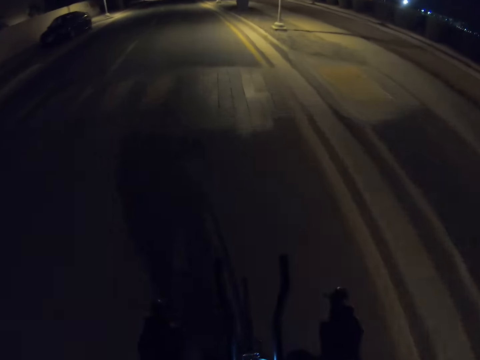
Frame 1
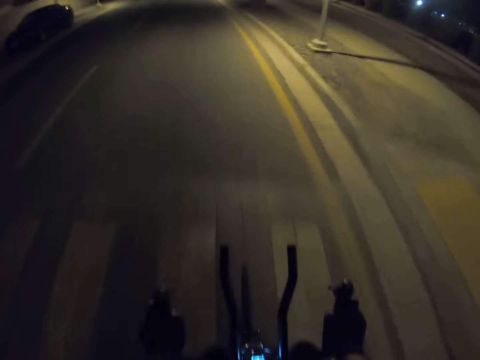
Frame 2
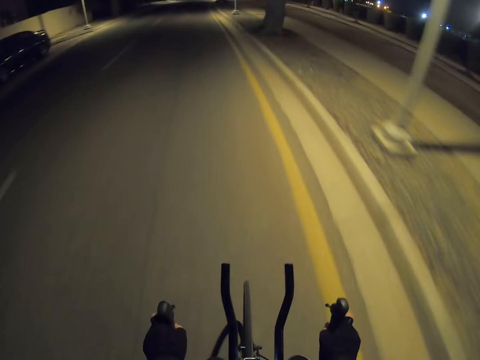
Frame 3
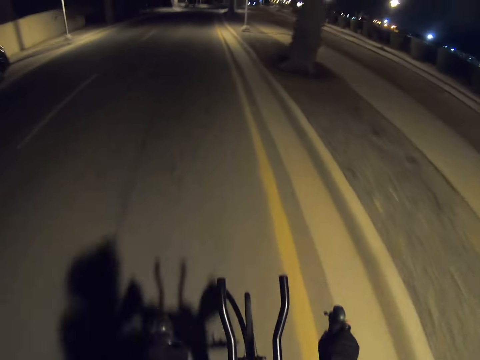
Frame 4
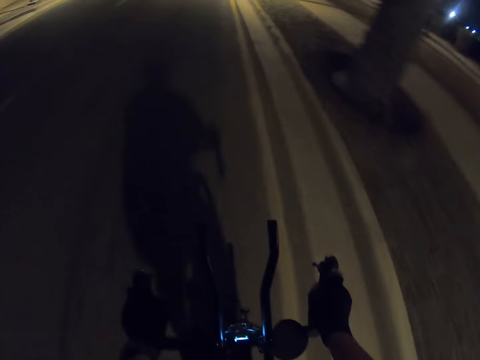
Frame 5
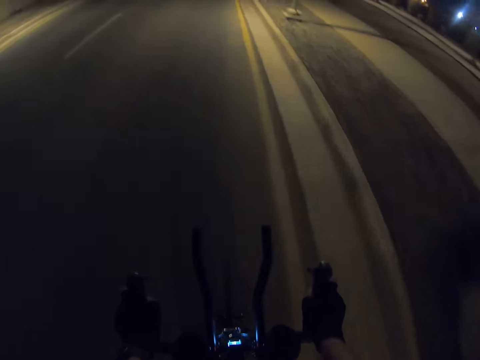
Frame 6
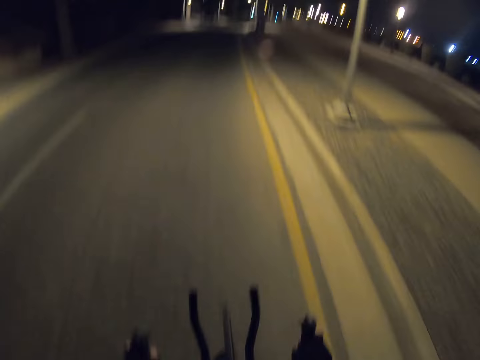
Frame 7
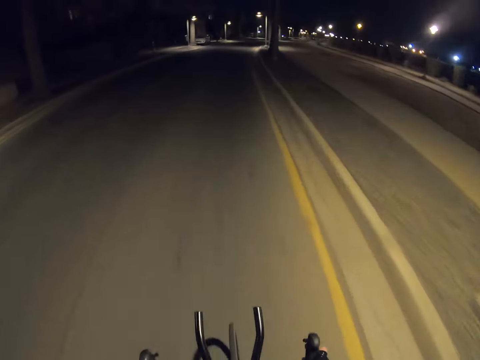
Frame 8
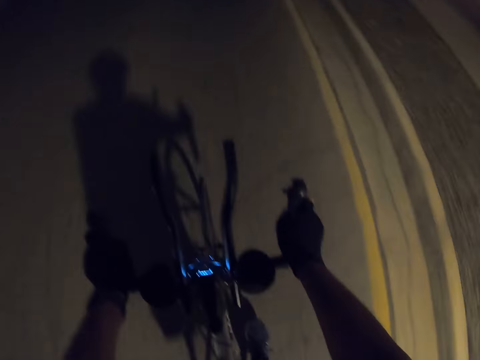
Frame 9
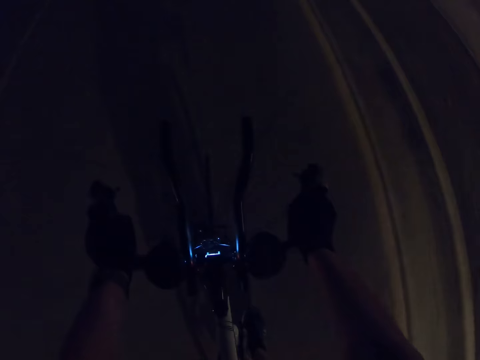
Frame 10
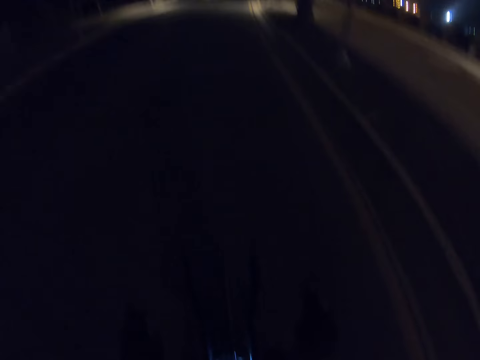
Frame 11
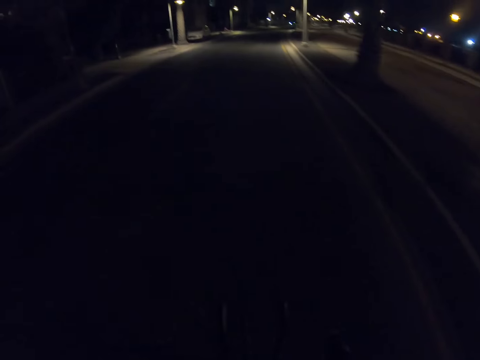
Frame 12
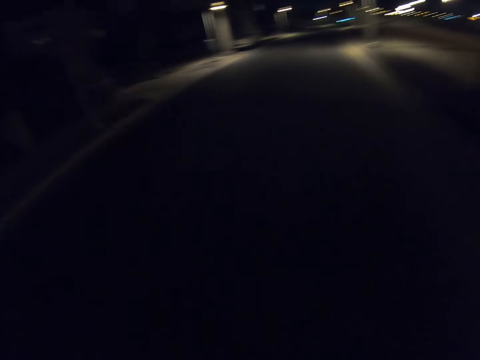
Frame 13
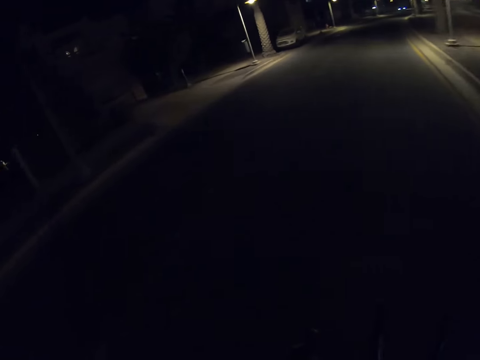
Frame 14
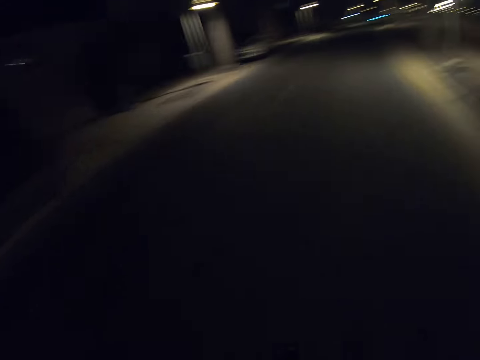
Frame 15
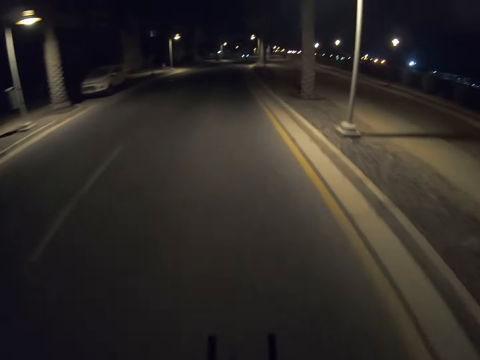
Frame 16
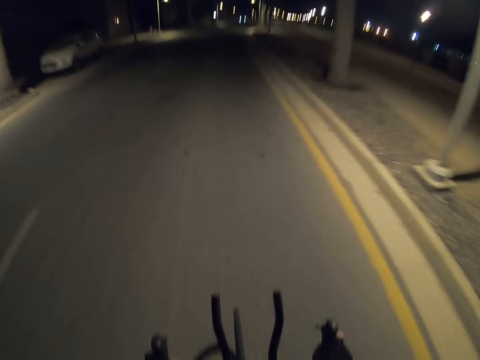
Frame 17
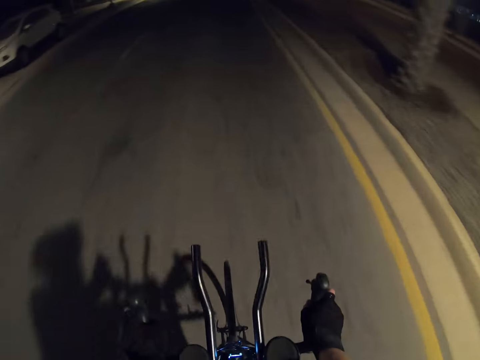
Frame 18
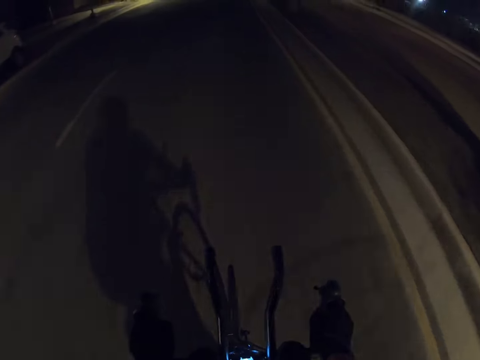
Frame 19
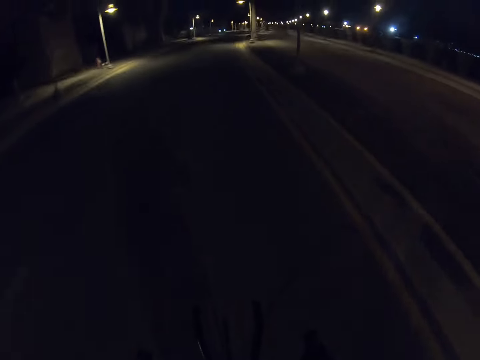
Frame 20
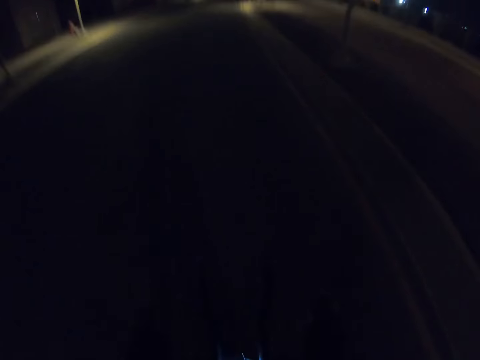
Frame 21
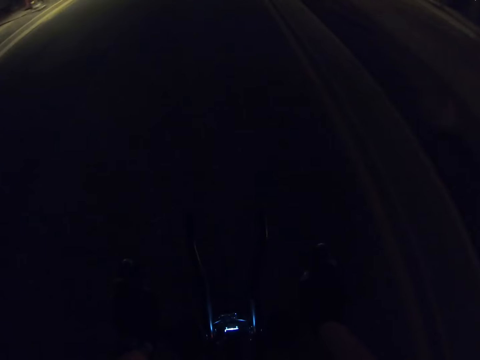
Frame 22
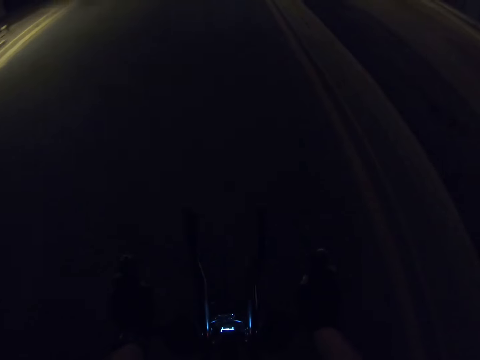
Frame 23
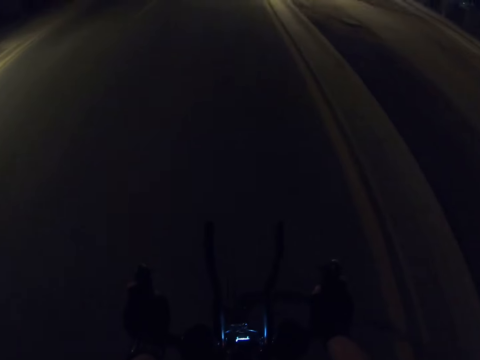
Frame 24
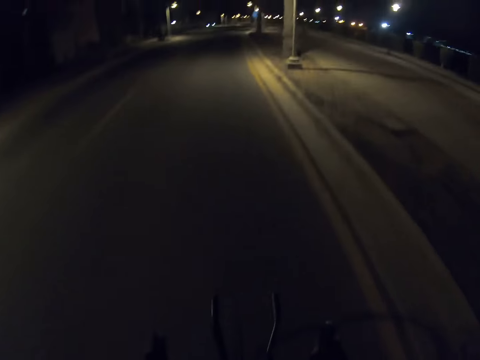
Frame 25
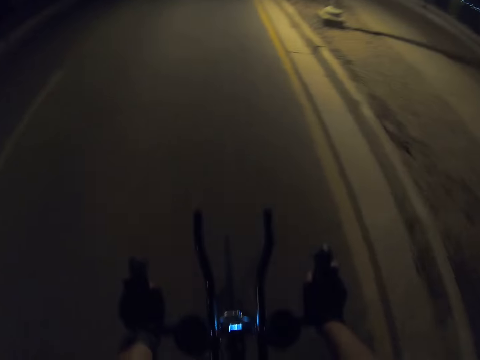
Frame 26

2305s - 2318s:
The camera wearer looks around and rides a bike.

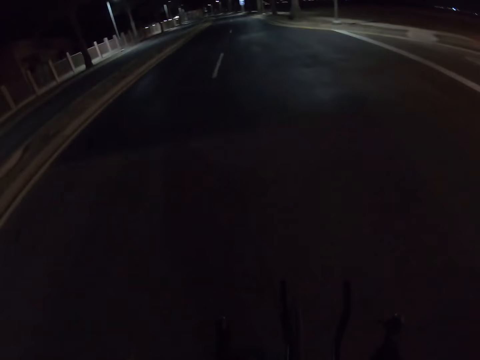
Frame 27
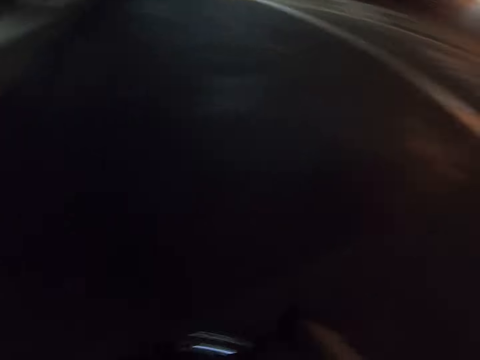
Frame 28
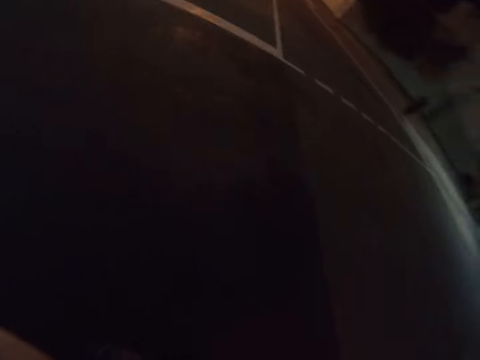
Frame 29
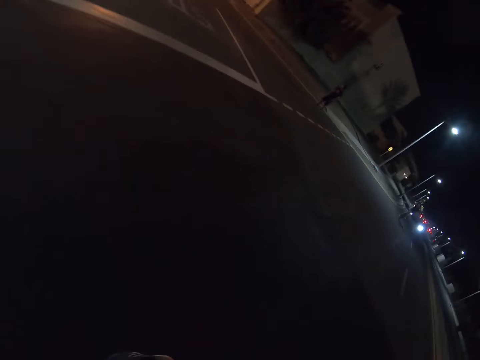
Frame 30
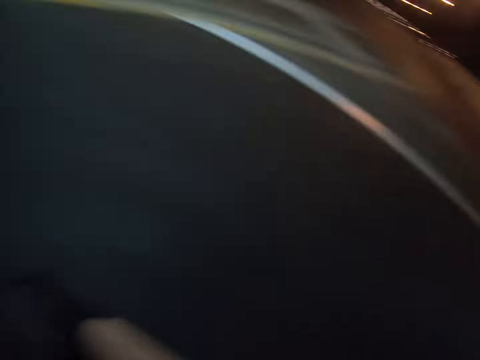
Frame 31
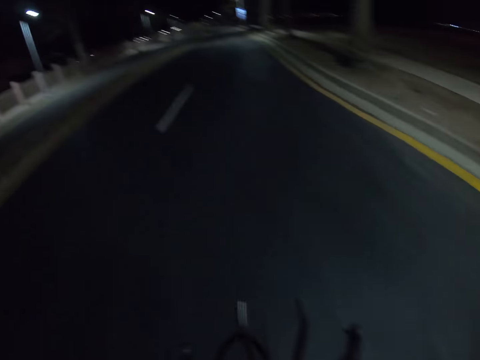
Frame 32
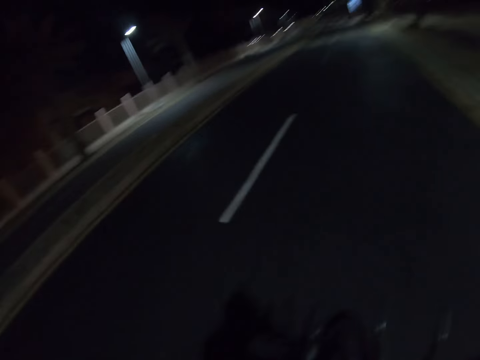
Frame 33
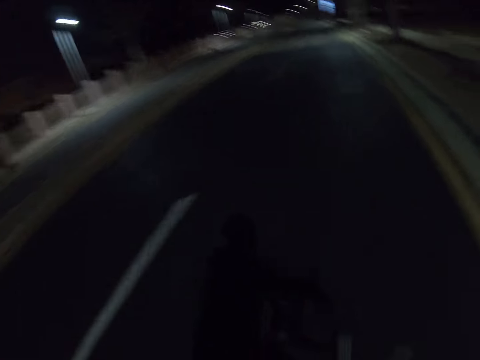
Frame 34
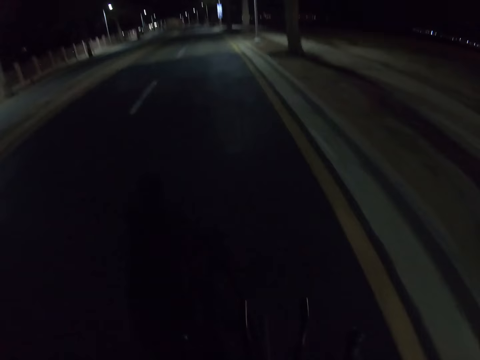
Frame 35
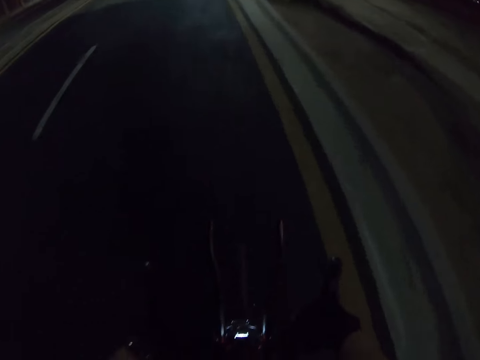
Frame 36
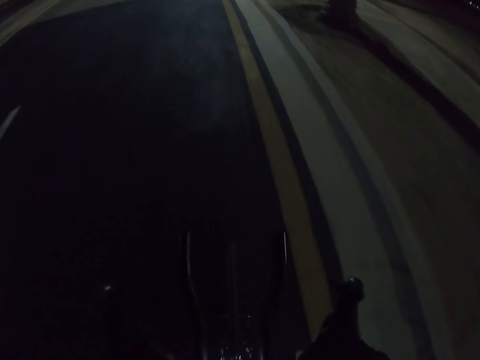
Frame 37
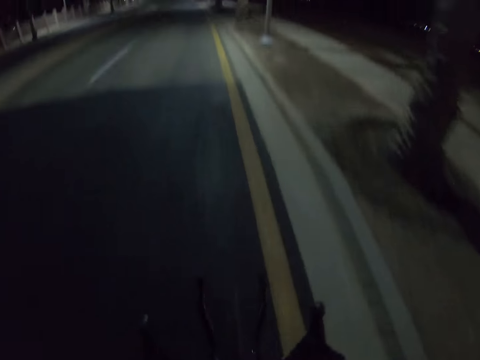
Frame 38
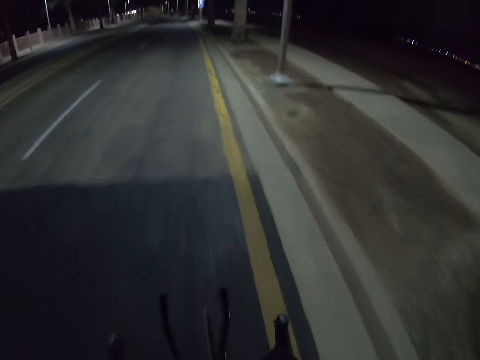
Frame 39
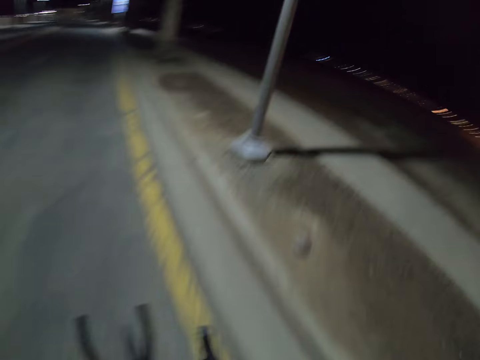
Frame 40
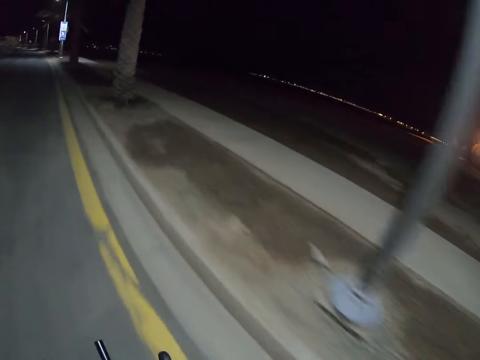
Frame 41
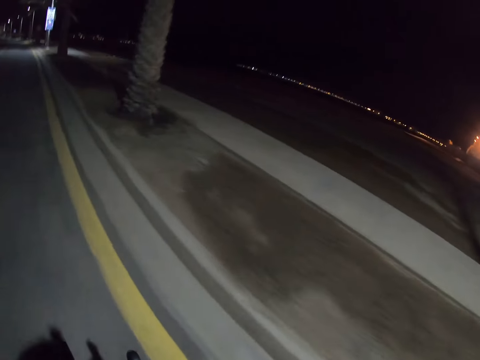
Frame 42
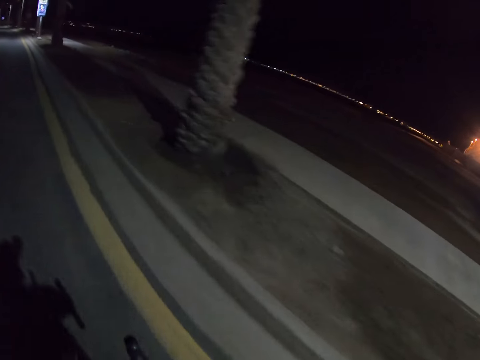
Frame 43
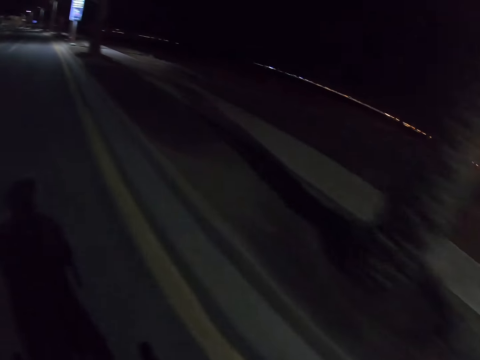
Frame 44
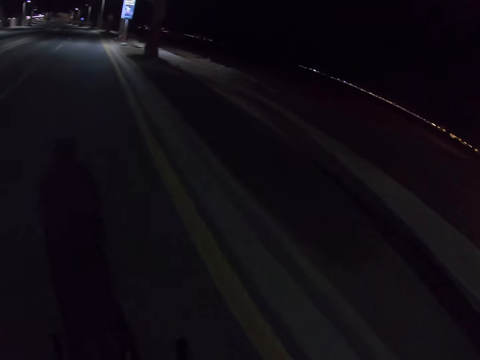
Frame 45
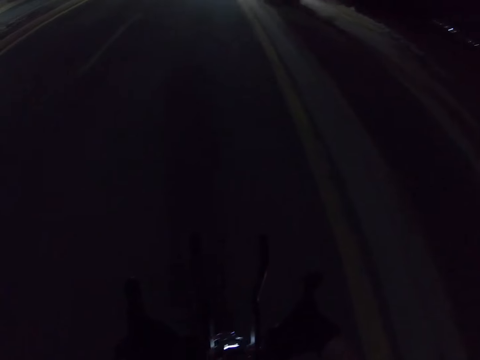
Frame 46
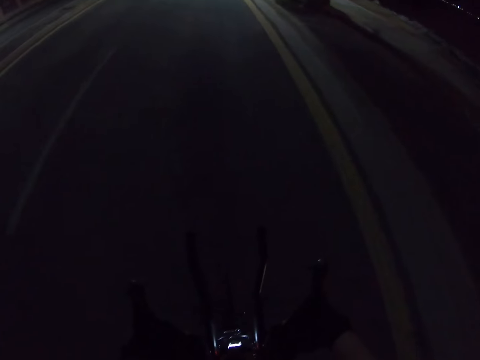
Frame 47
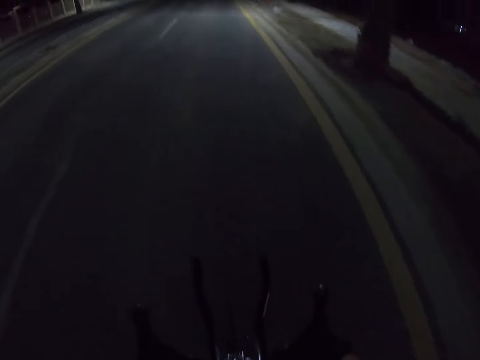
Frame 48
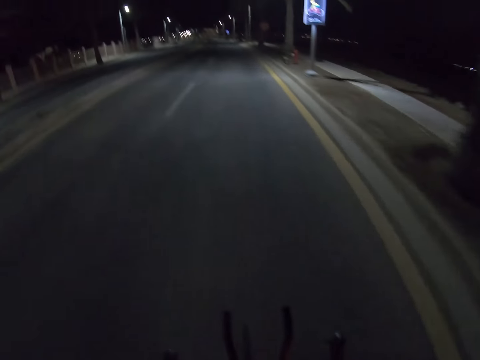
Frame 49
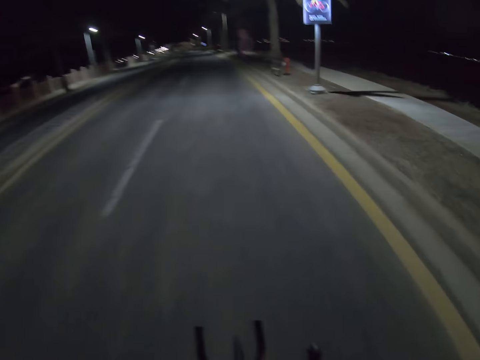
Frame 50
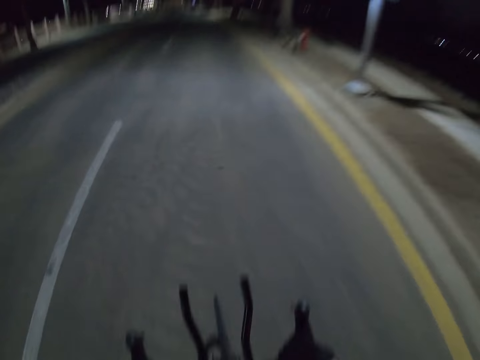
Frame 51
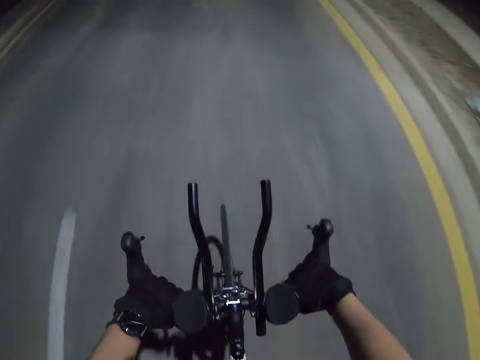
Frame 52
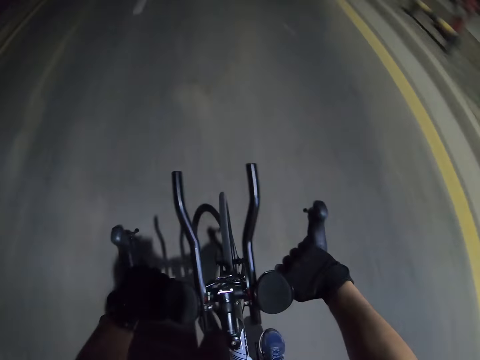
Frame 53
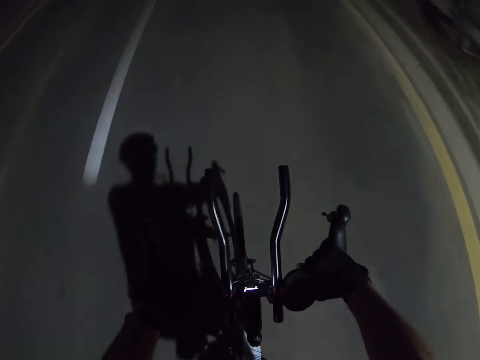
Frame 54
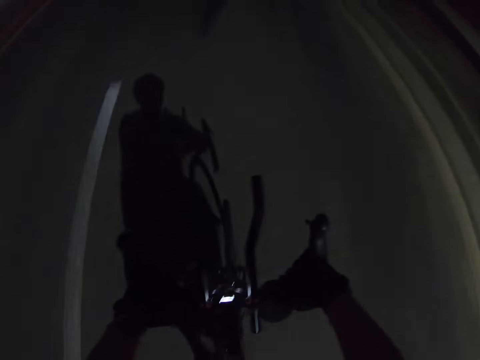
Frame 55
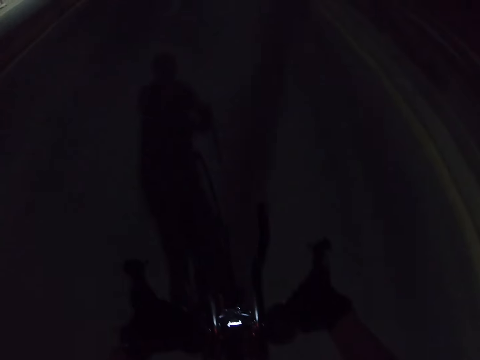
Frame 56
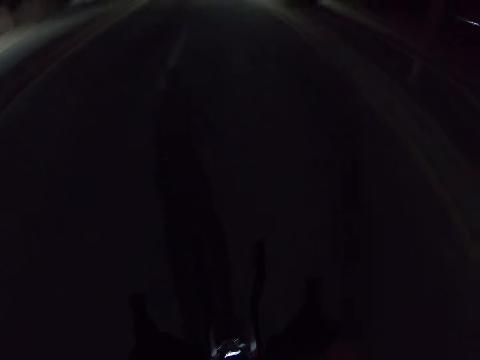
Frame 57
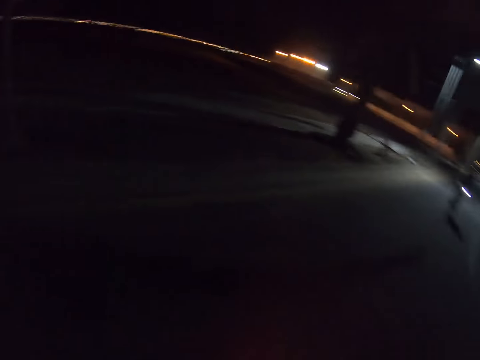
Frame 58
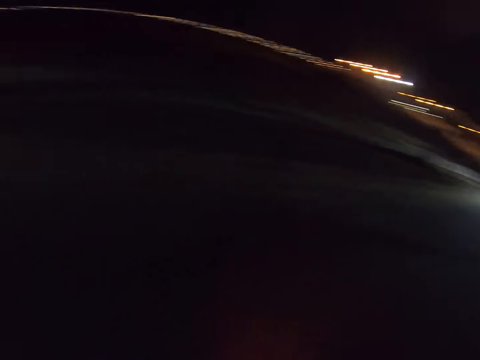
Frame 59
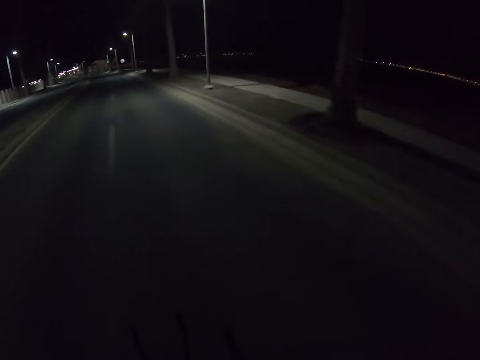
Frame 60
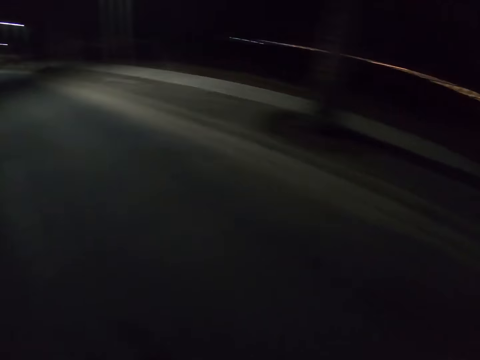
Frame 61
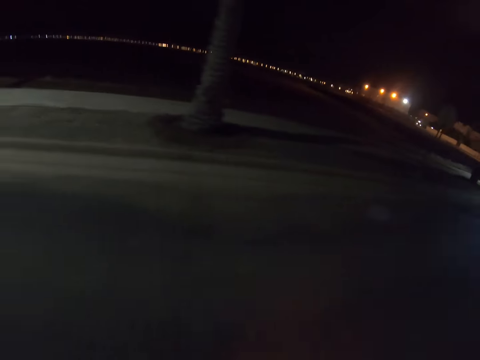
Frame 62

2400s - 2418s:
The camera wearer rides a bike and looks back. They ride the bike and look at a cyclist and another cyclist.
